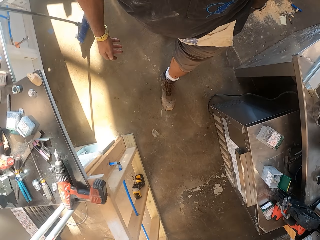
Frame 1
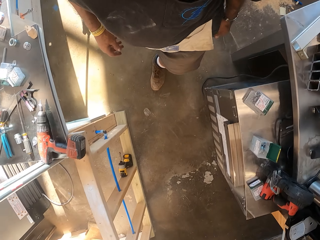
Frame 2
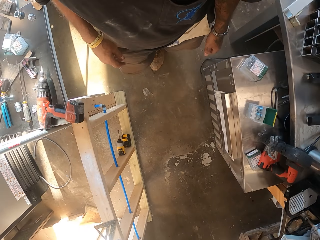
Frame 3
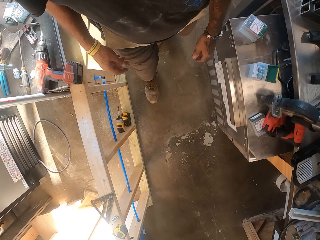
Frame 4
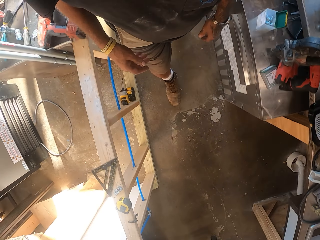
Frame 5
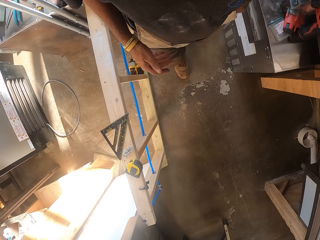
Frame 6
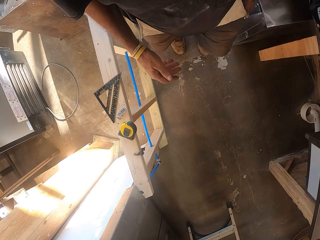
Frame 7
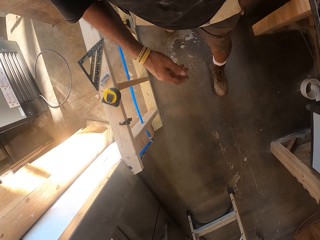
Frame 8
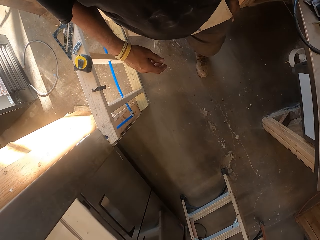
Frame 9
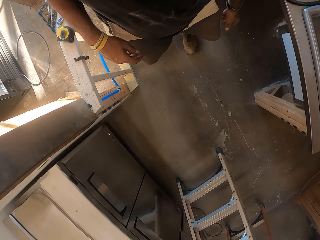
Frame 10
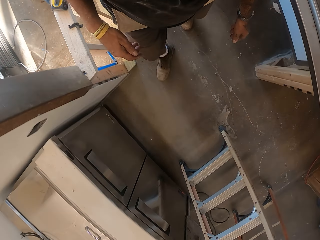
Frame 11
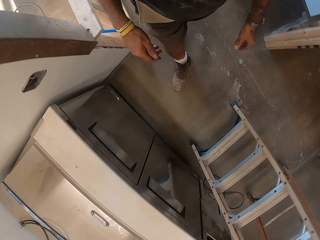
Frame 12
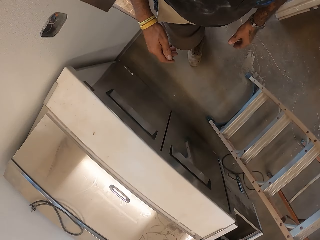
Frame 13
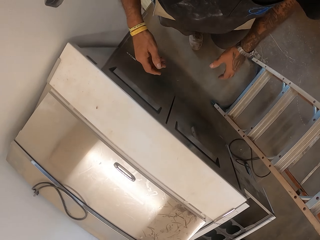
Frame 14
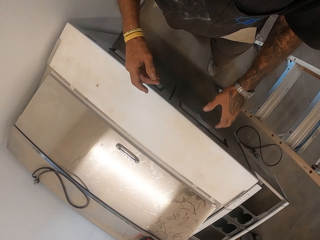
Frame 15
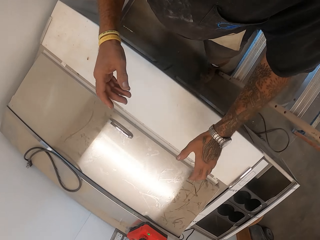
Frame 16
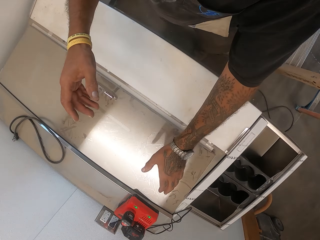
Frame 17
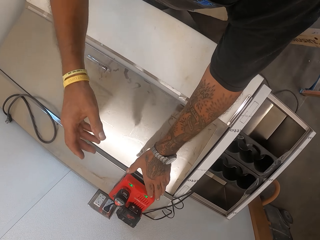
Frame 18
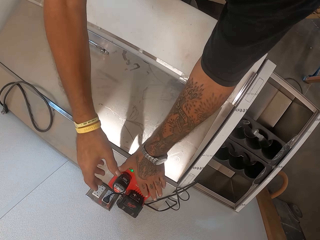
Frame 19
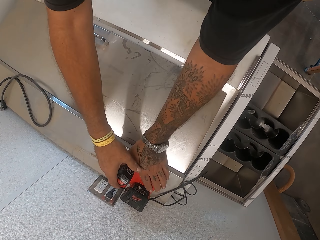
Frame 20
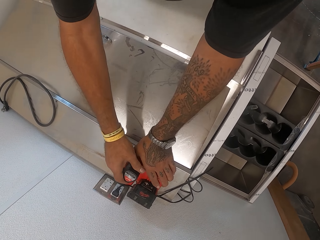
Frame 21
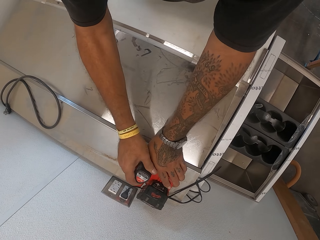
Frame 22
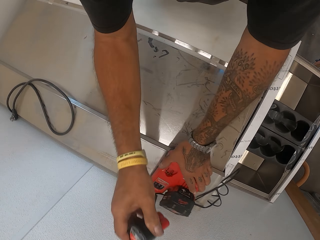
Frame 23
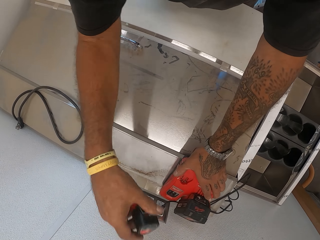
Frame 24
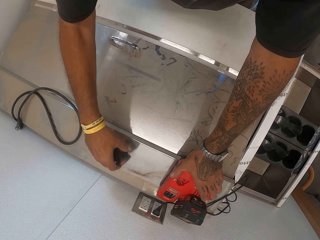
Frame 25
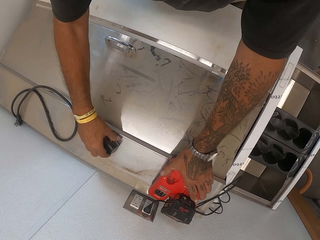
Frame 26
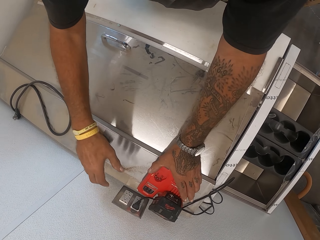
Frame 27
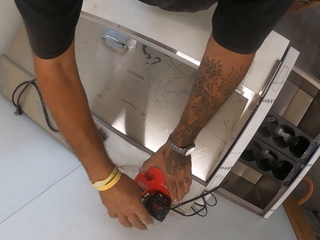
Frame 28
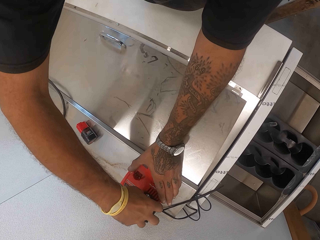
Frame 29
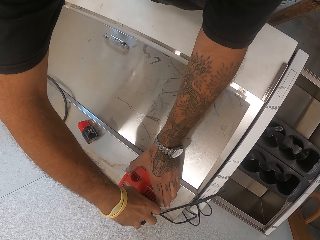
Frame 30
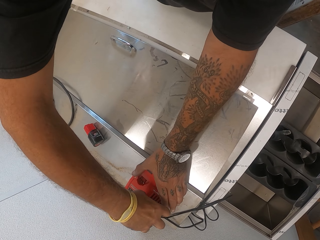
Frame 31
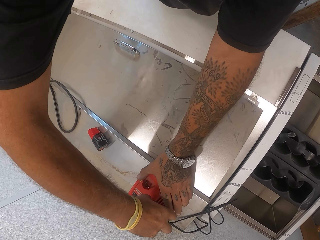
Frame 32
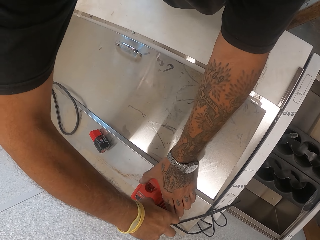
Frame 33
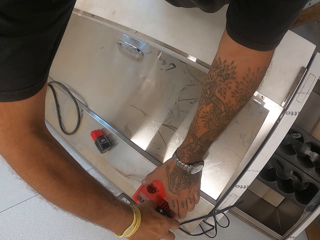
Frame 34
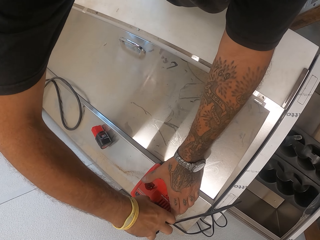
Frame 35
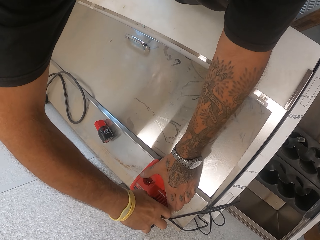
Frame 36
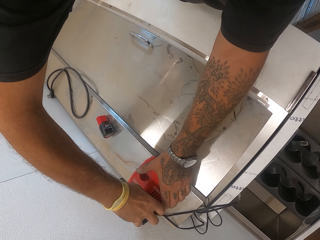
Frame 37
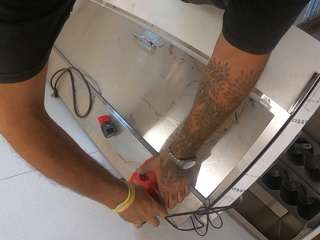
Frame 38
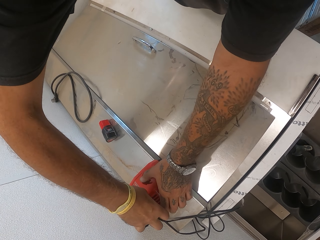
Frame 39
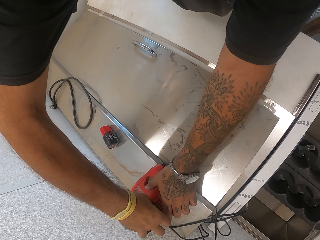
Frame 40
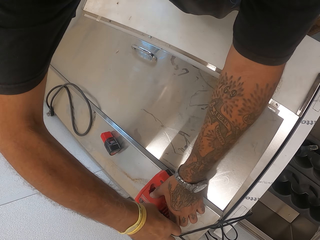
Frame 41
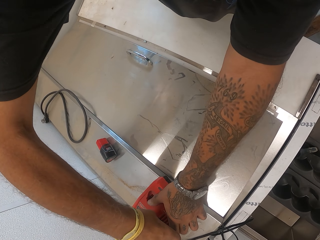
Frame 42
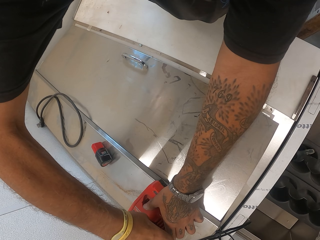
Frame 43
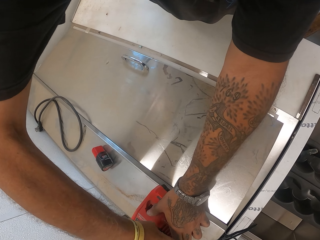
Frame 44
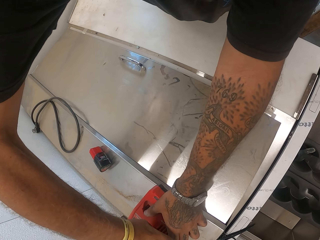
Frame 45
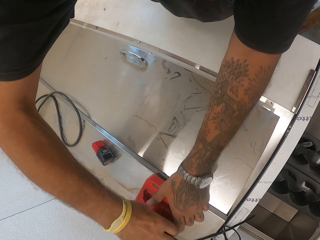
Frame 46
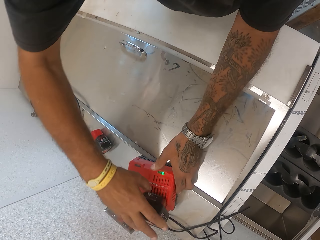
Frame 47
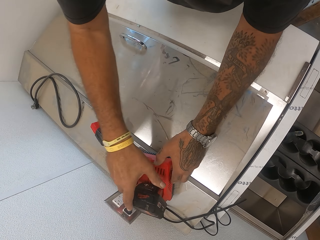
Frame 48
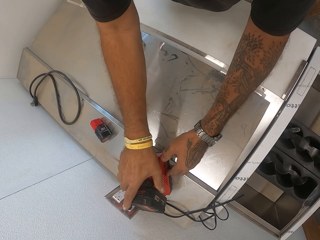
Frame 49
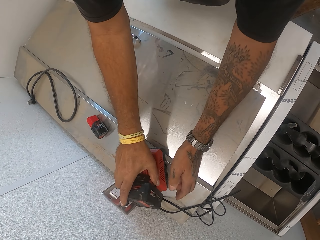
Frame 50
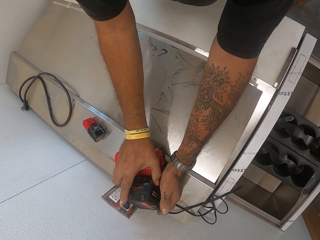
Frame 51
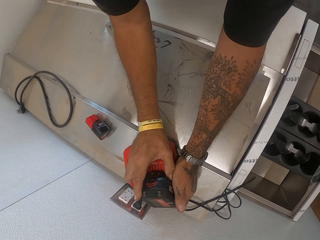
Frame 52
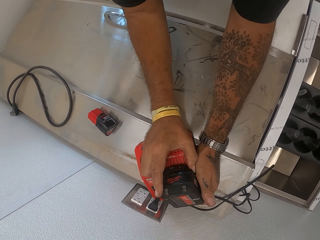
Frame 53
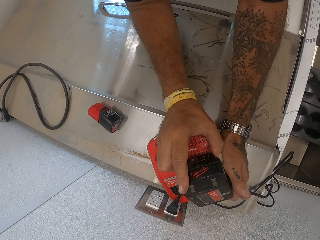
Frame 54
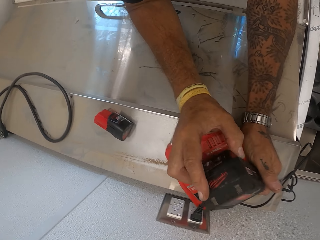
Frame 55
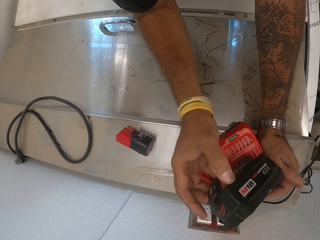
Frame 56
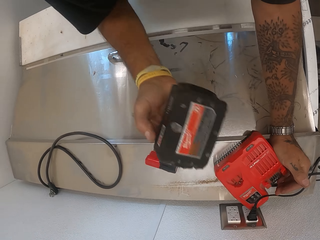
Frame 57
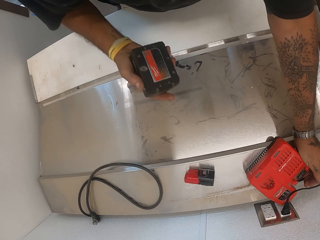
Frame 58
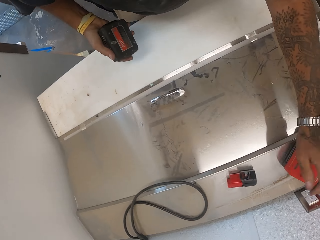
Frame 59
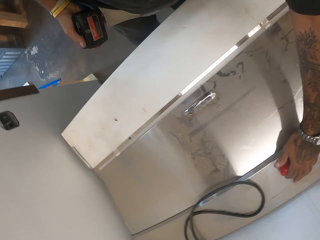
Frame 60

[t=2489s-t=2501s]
The camera wearer holds a regulator. They unplug the adaptor. They open the regulator. They open the regulator again. They remove a fuse.

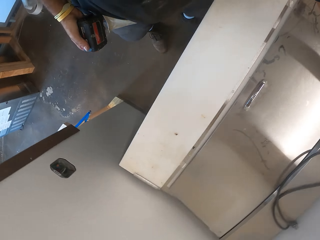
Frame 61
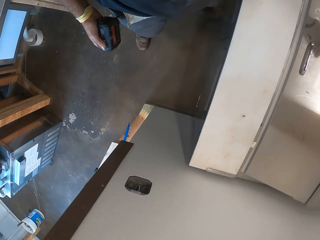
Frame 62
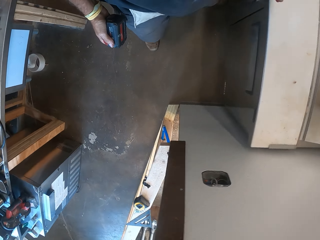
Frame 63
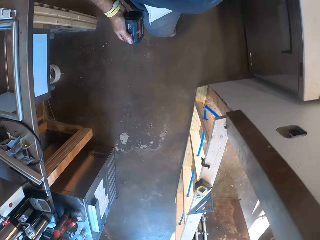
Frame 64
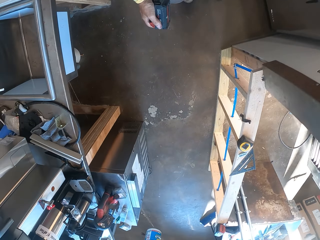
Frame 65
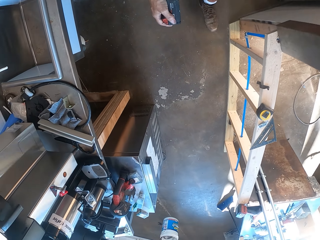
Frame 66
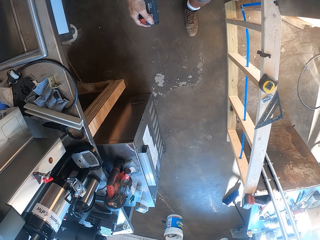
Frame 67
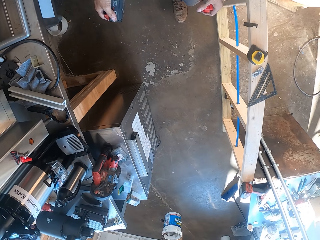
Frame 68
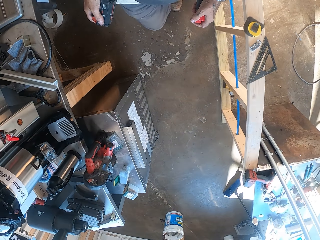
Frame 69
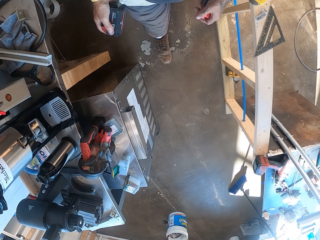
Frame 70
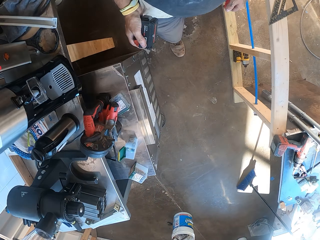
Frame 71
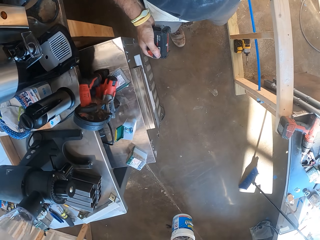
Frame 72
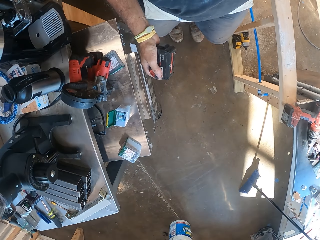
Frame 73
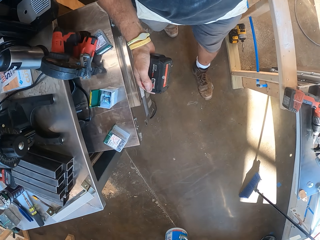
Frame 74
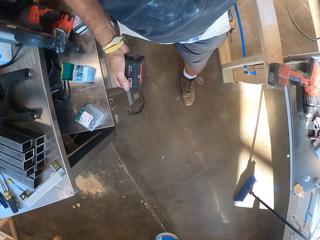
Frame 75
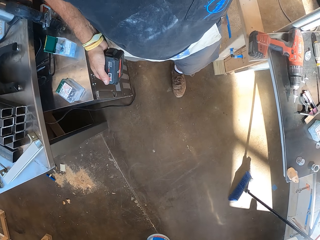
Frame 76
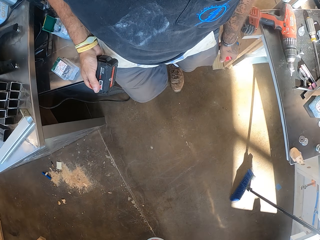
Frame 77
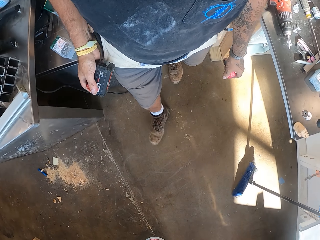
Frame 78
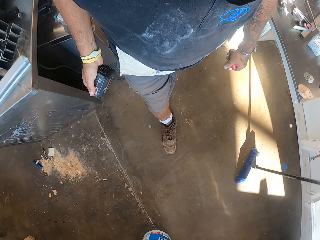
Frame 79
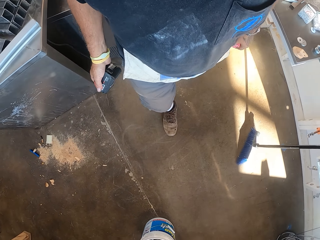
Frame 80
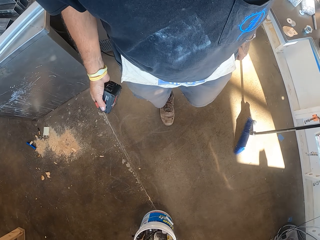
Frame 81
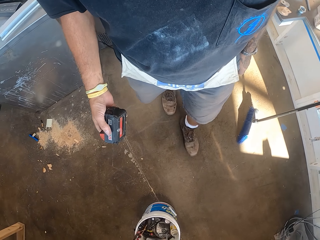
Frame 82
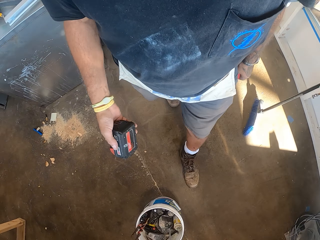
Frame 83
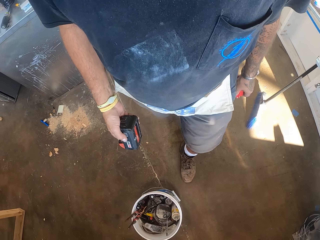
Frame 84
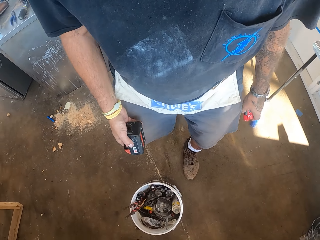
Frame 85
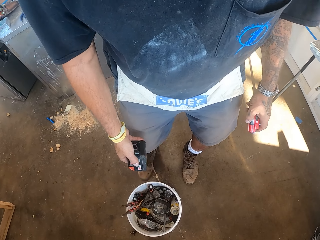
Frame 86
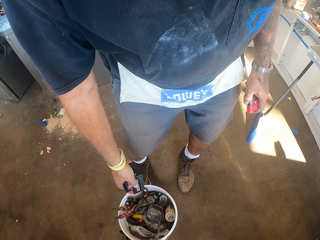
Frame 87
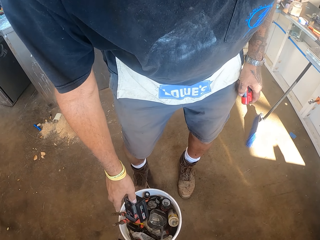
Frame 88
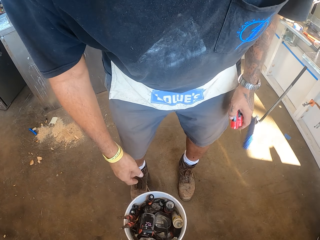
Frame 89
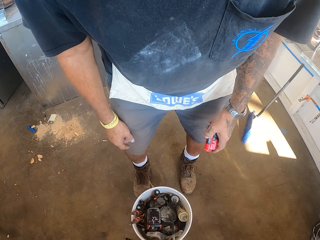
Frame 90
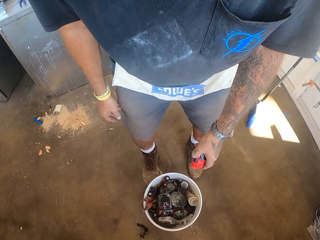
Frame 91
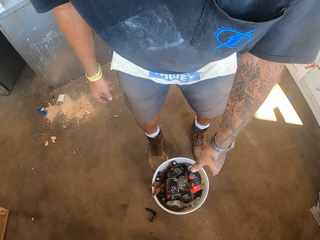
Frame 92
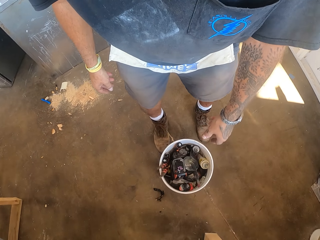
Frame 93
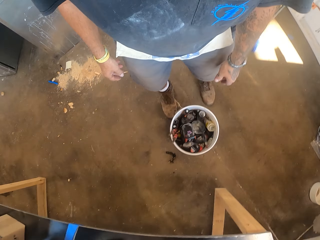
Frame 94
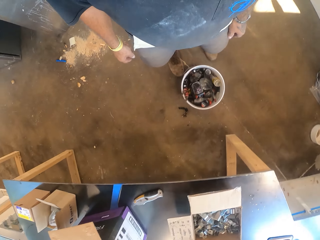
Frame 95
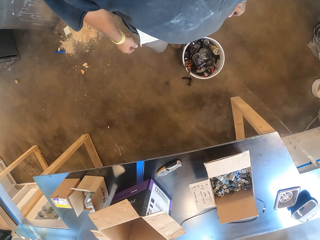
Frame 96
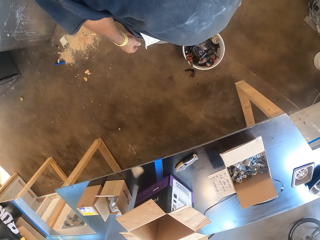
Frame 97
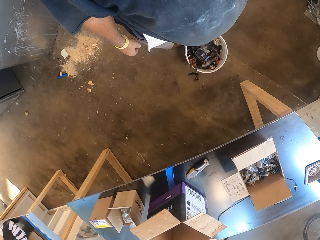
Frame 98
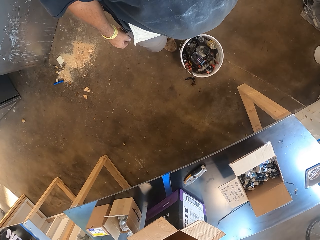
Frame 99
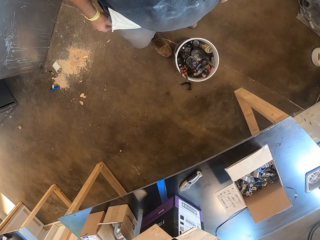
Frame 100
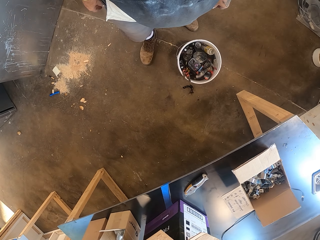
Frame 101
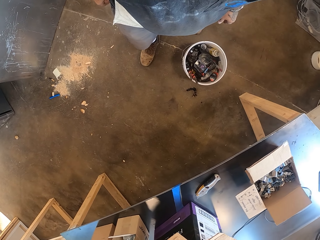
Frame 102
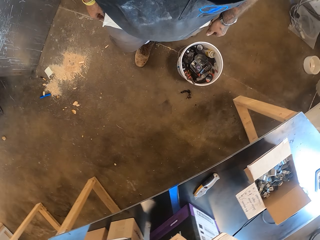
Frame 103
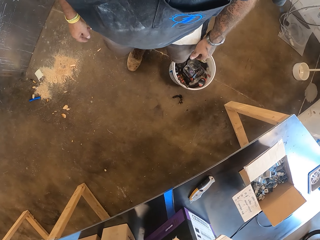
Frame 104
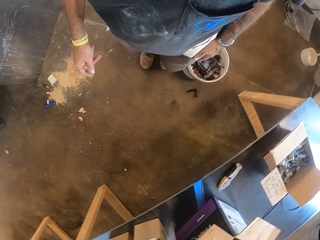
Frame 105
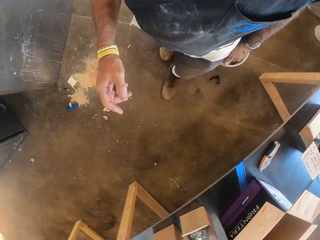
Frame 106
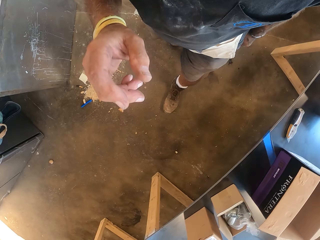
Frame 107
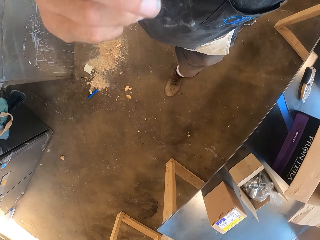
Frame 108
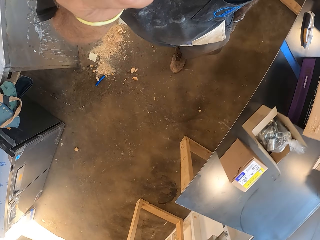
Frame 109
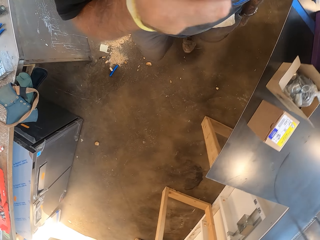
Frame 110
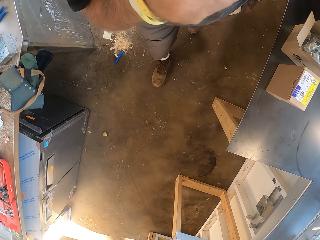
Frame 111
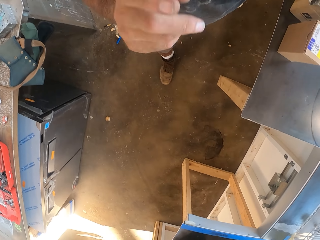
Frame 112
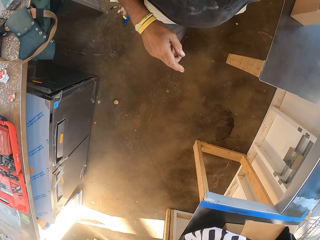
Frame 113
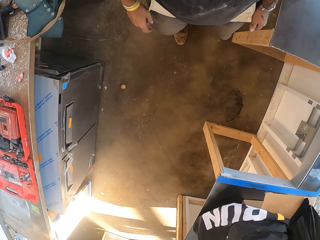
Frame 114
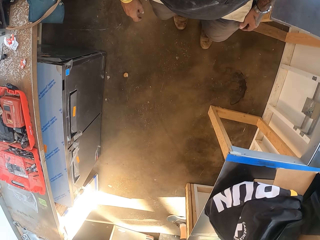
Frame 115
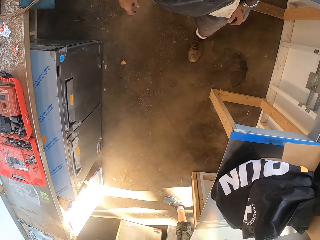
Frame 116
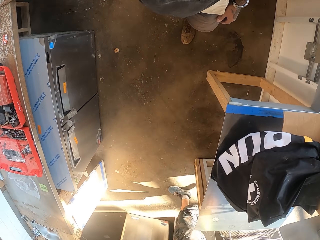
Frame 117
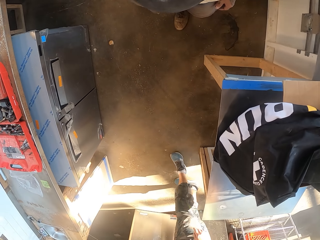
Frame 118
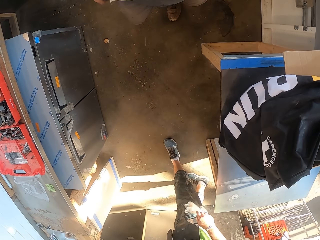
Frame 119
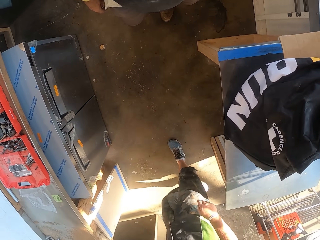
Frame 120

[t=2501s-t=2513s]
The camera wearer turns around. They pick up the machine. They walk in the workshop. They drop the machine in the bucket. They adjust the camera.
